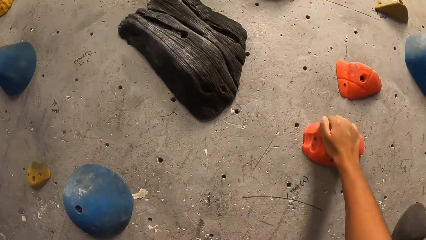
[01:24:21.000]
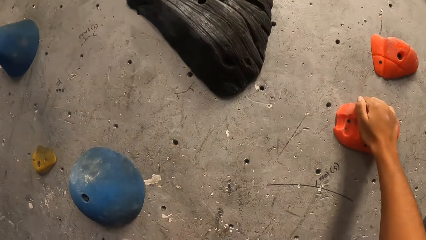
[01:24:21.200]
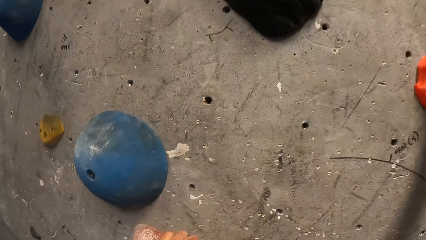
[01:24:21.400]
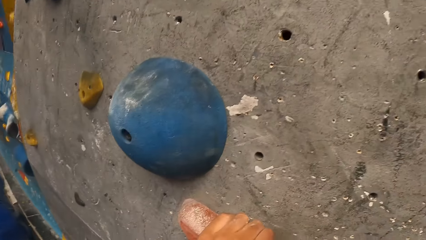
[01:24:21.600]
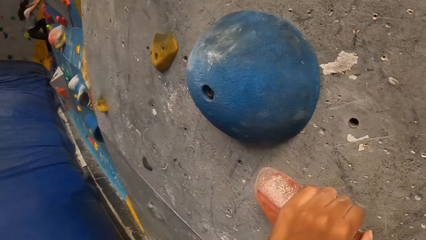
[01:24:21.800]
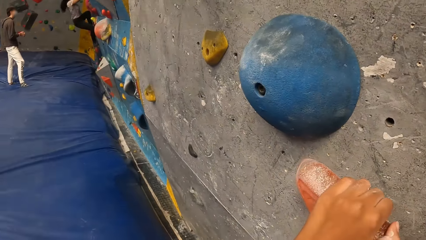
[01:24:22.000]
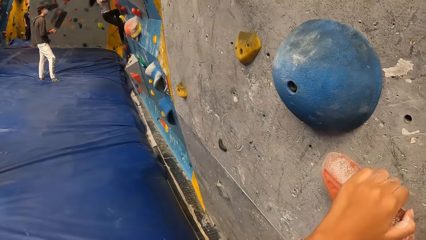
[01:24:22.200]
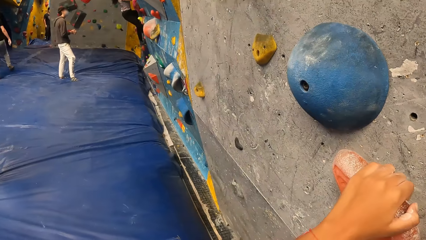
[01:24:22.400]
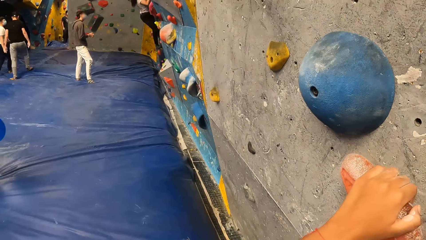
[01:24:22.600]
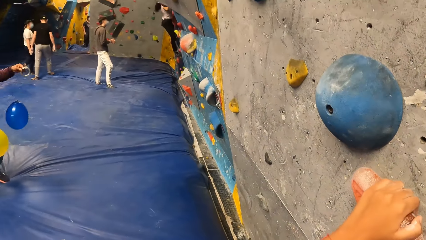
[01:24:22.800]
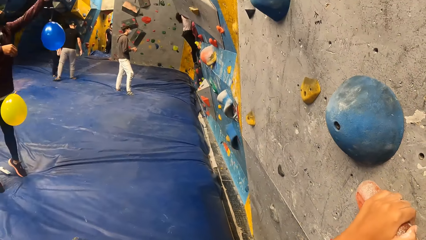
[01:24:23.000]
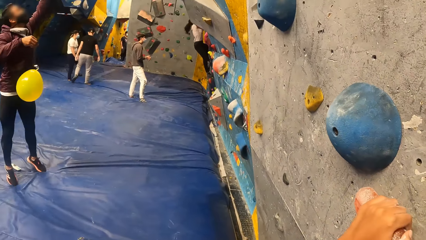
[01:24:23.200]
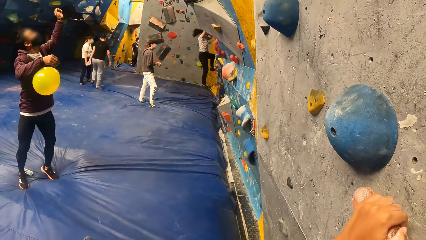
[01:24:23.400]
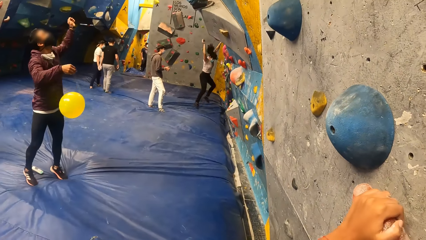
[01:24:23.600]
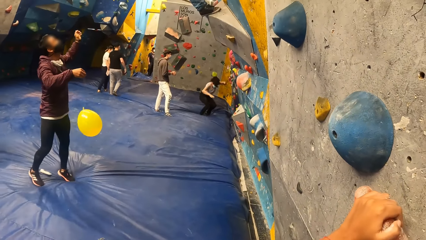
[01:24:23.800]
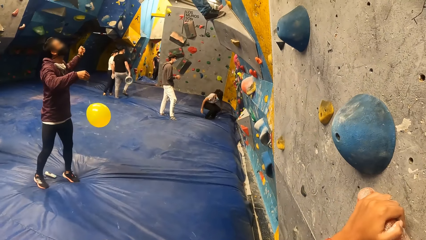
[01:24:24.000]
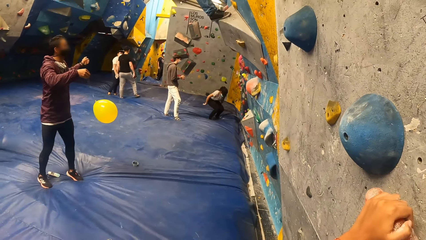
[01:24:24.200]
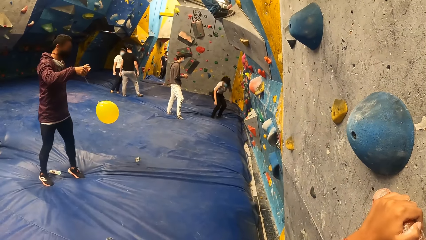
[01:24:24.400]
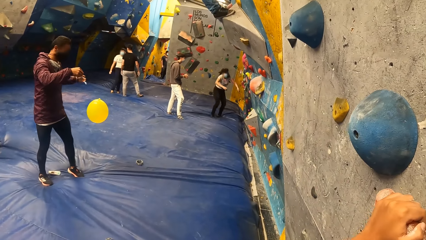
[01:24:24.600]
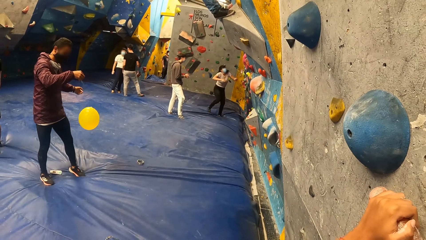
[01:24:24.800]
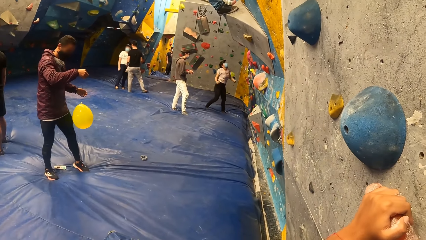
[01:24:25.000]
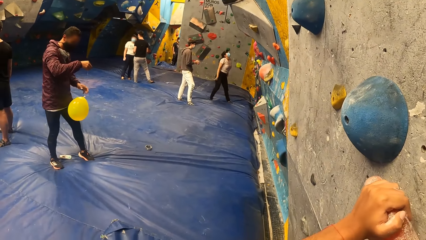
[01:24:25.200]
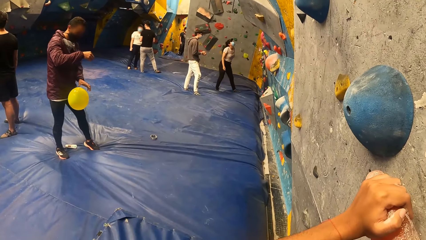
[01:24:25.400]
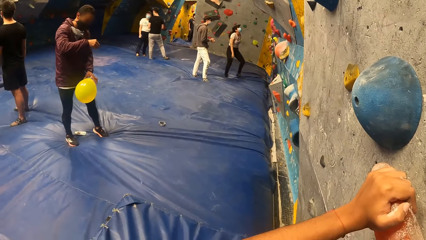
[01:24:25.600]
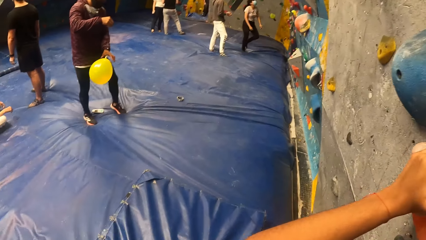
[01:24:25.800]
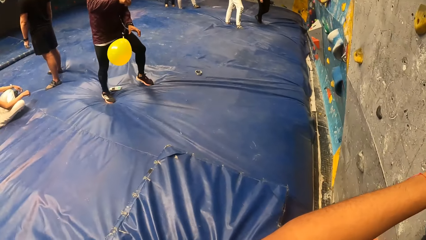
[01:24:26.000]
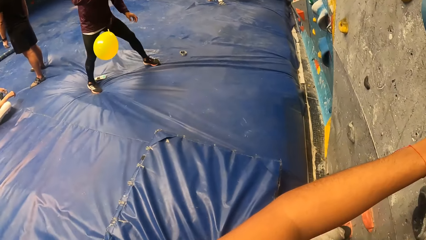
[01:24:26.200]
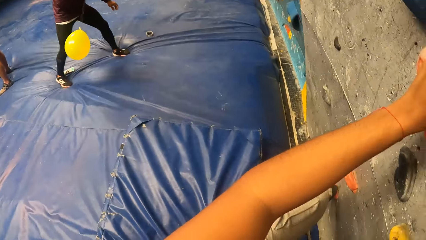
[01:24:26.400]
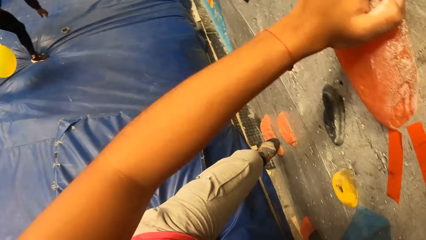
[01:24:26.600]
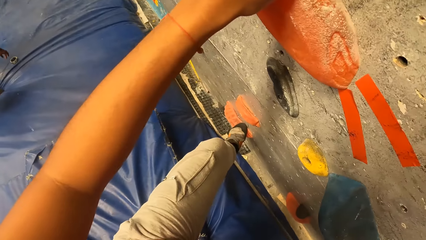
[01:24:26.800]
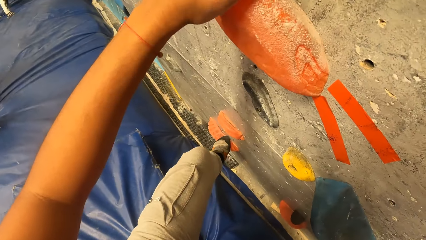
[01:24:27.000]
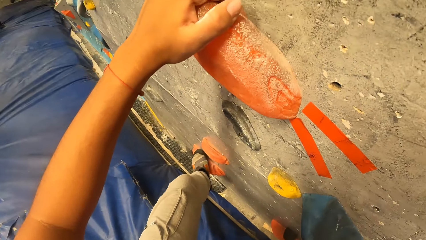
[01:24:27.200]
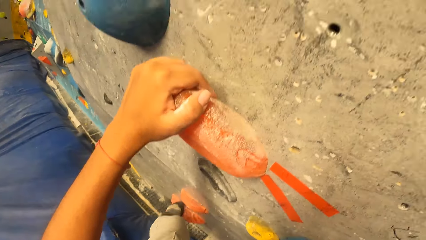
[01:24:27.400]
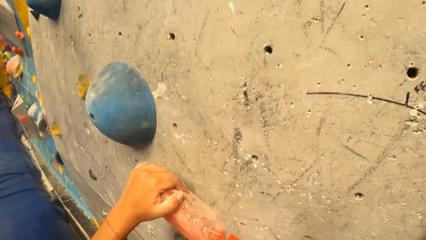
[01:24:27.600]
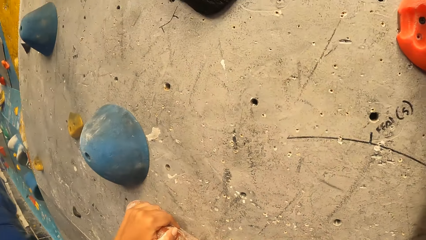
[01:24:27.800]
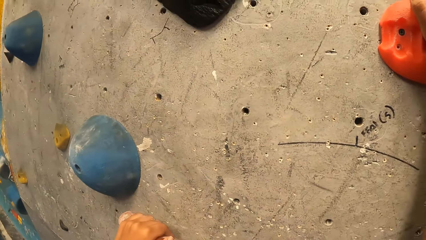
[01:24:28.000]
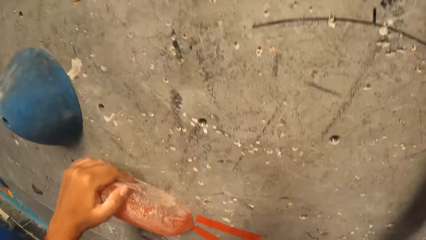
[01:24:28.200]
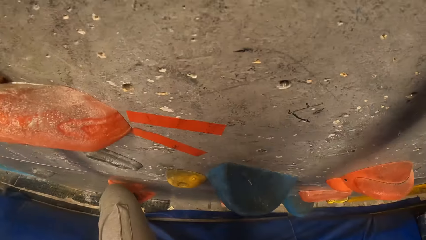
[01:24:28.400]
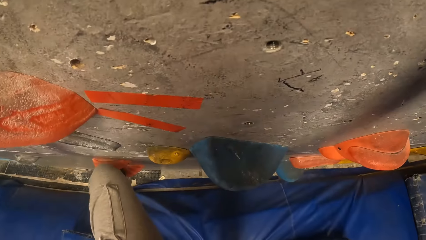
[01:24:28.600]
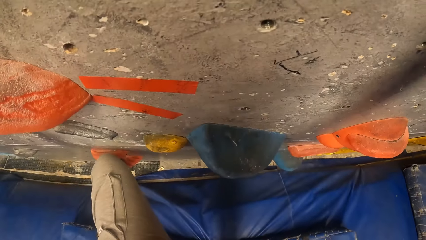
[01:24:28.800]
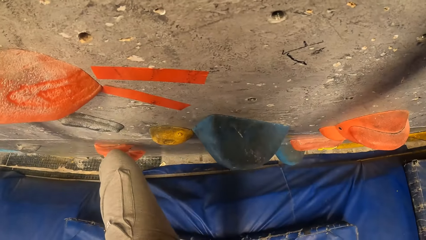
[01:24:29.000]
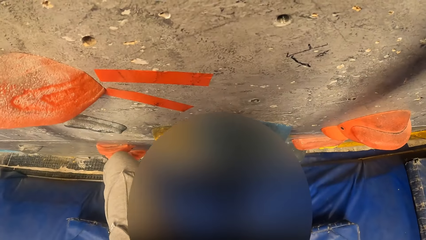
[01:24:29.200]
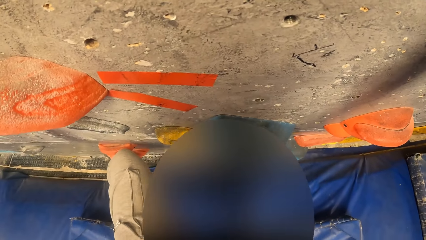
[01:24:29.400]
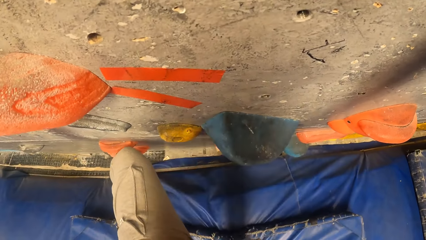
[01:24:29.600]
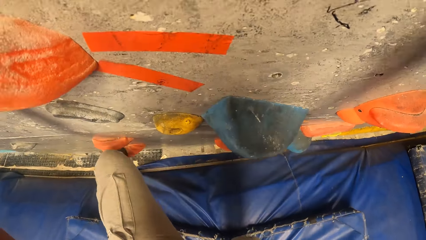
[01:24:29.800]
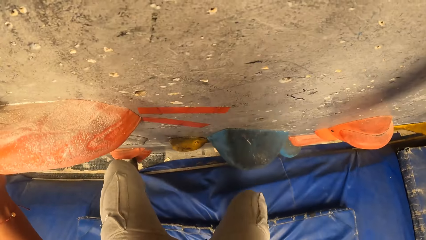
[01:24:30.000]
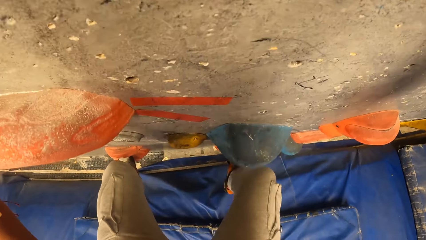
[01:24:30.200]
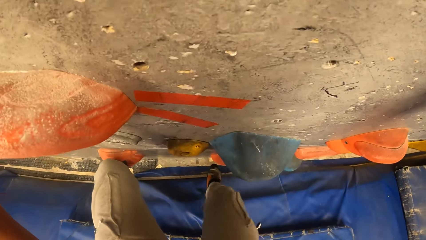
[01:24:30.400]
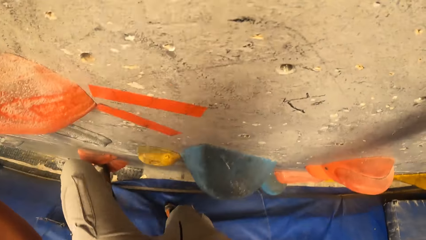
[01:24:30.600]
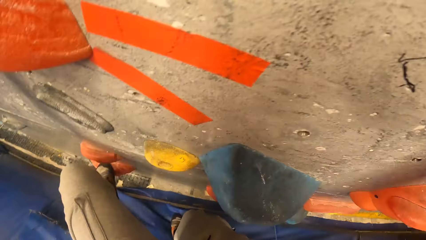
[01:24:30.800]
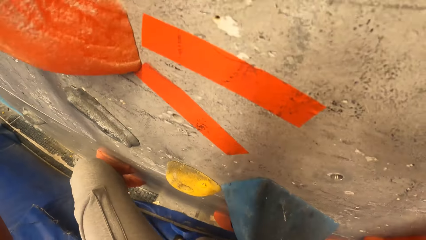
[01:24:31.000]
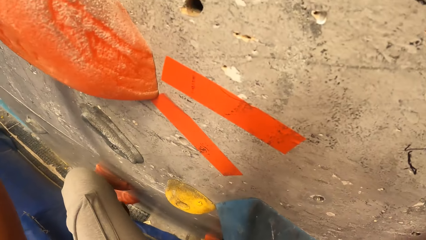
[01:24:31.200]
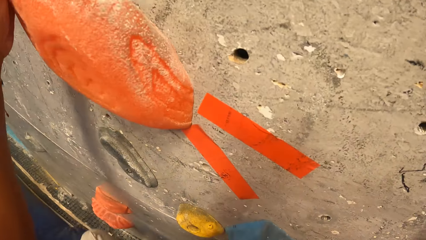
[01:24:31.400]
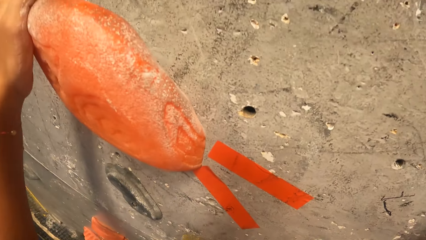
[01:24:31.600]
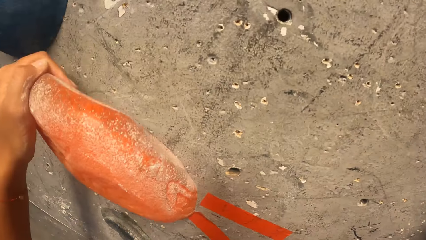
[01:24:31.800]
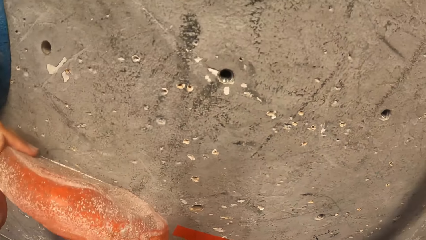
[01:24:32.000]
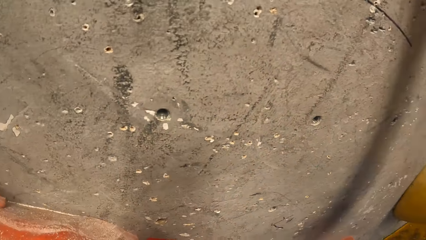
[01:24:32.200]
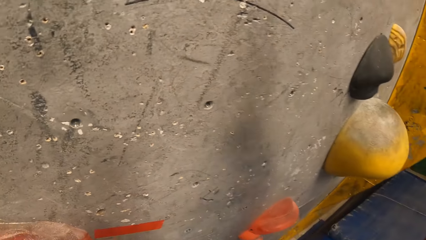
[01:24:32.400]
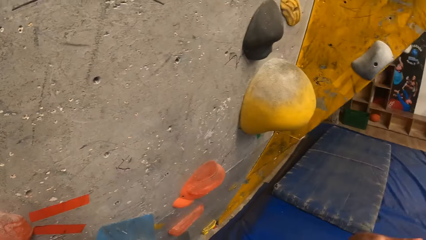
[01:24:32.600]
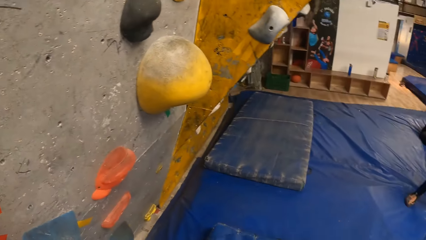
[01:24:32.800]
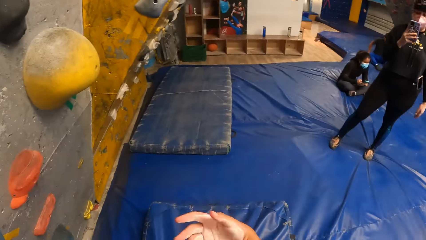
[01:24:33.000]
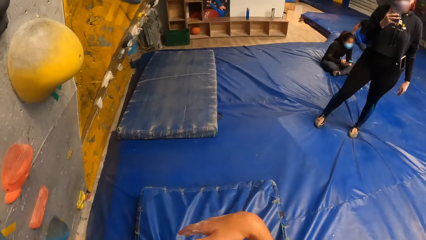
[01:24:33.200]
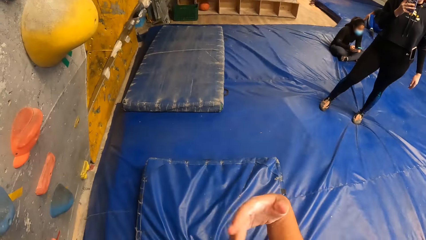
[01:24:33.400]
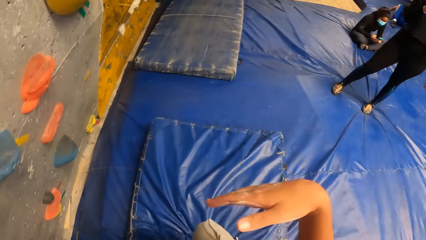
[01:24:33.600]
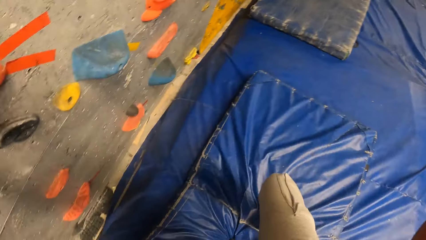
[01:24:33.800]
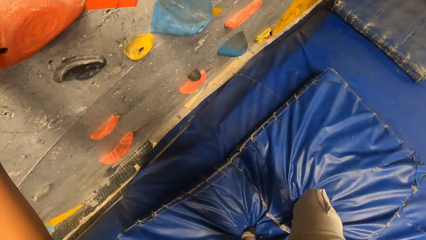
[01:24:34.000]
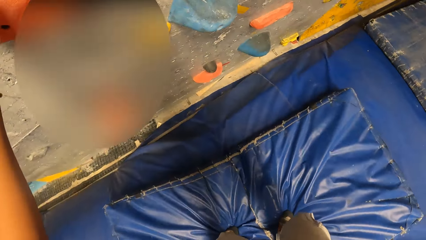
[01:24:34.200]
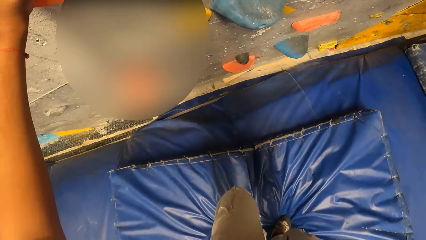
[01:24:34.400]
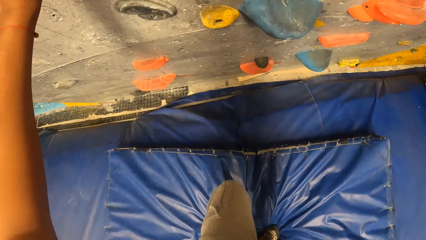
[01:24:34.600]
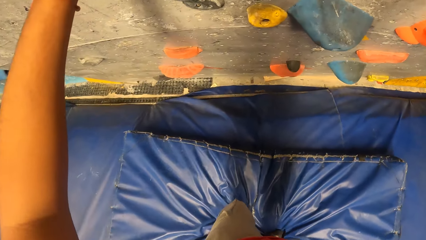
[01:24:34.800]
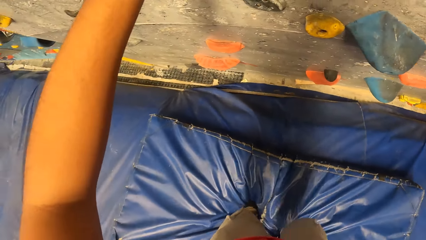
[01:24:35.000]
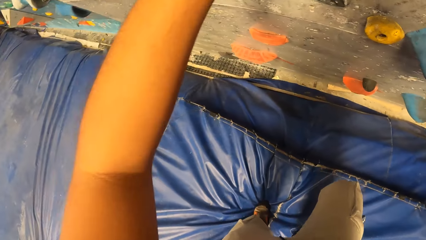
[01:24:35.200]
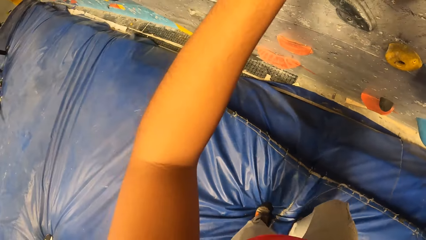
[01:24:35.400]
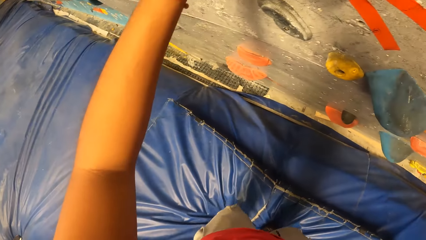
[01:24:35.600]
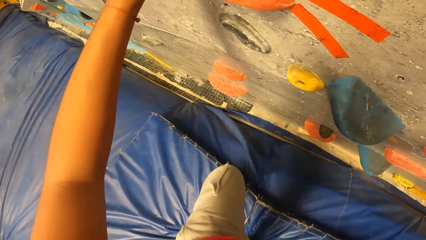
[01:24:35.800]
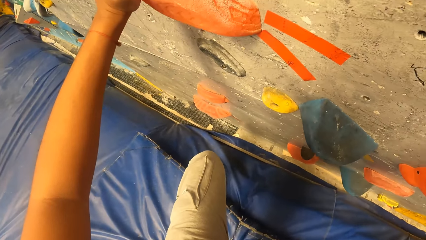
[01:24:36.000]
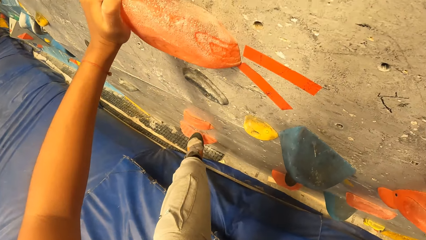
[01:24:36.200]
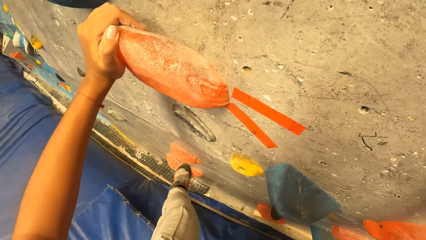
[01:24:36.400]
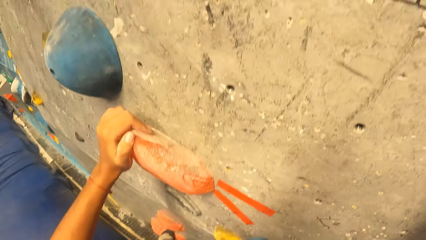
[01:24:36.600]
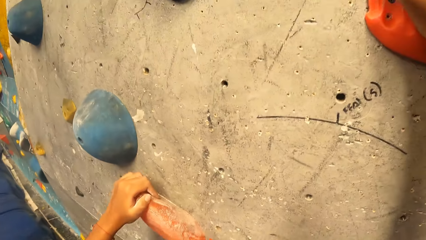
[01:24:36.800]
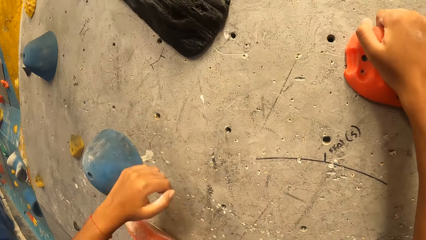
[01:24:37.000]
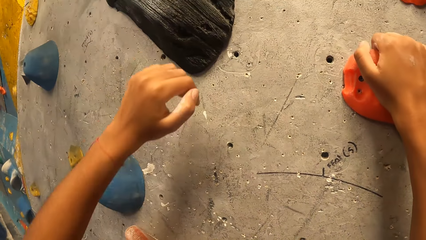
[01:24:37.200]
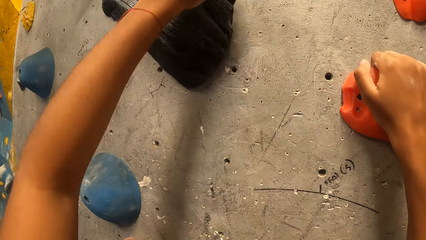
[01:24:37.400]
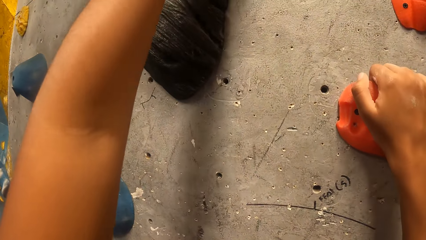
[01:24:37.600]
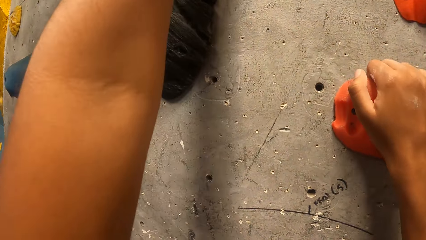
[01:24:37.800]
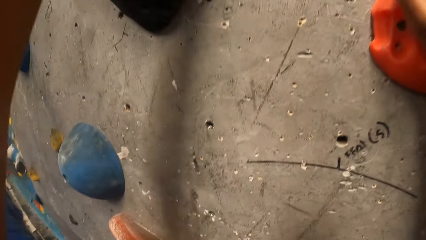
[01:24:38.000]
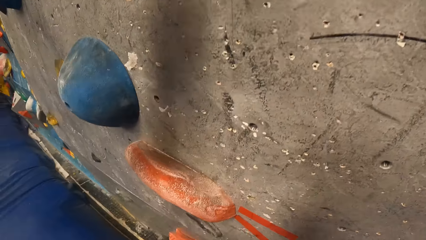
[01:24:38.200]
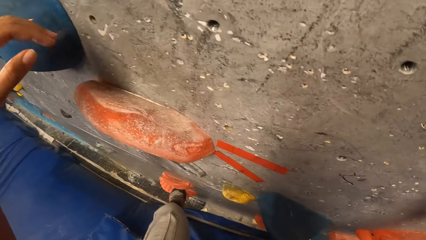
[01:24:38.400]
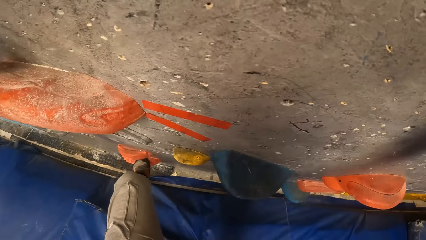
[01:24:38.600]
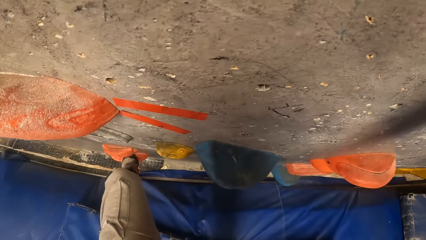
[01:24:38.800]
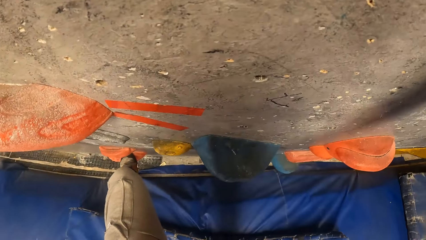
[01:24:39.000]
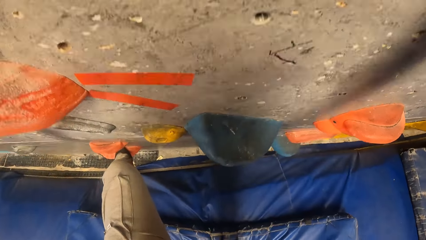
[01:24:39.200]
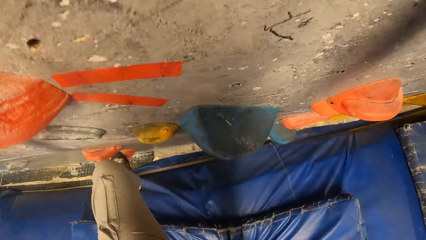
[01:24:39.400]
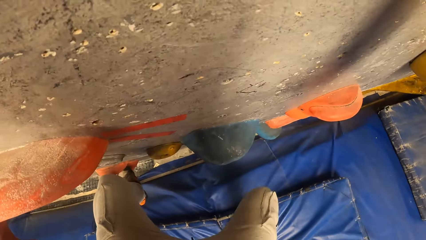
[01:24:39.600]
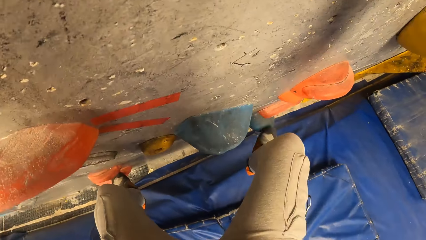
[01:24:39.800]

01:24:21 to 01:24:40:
A man holds the two balloons with both hands. A woman jumps off the rock wall. The man picks a watch from the floor with his left hand. Another woman operates the phone with her right hand. A third woman holds the phone with both hands. The camera wearer climbs the rock wall with both hands and both legs.
